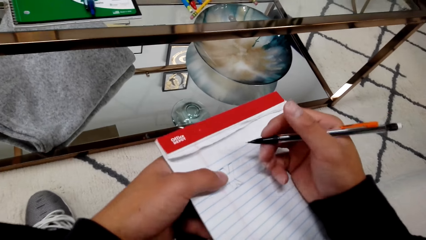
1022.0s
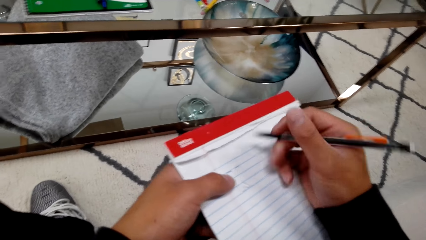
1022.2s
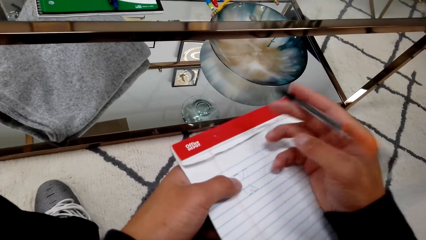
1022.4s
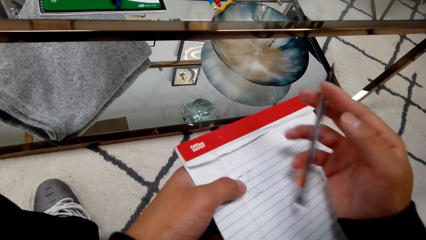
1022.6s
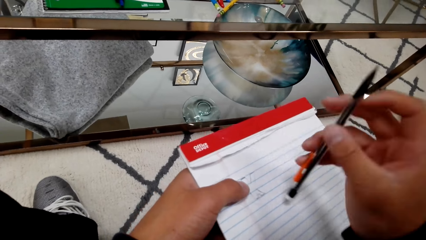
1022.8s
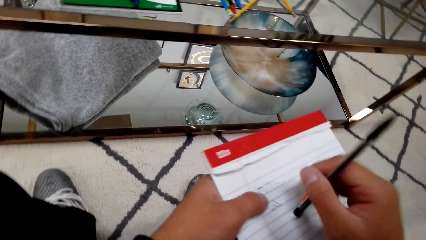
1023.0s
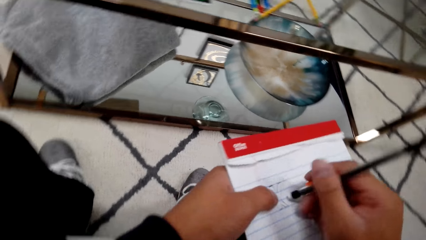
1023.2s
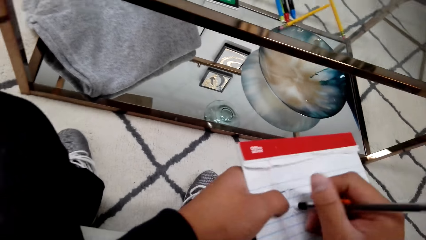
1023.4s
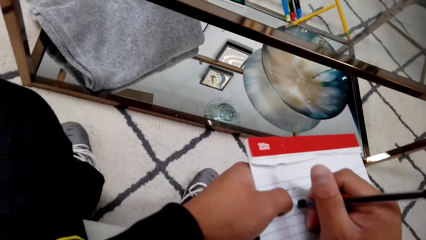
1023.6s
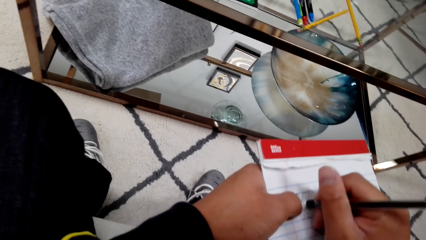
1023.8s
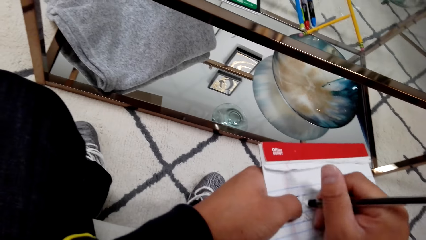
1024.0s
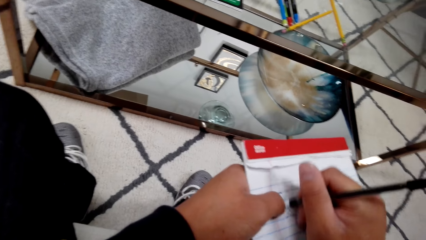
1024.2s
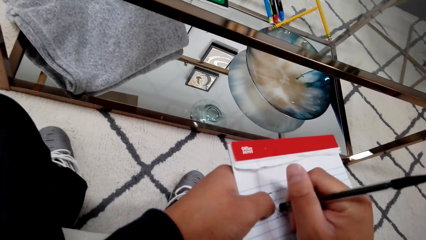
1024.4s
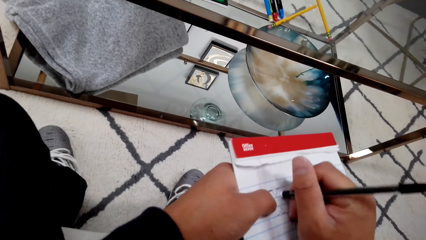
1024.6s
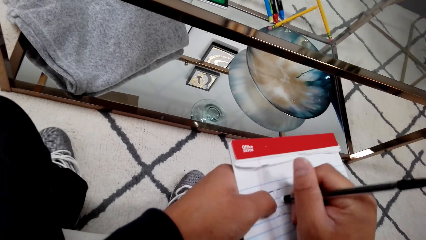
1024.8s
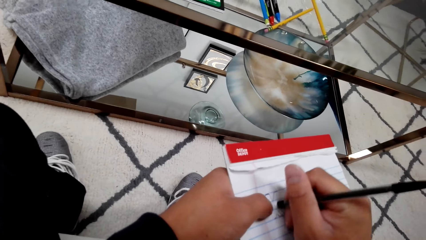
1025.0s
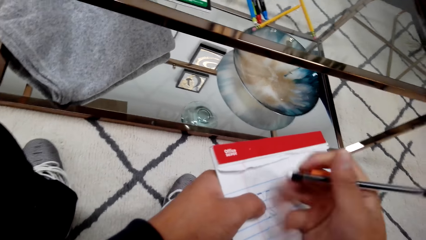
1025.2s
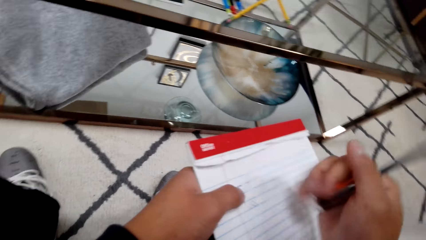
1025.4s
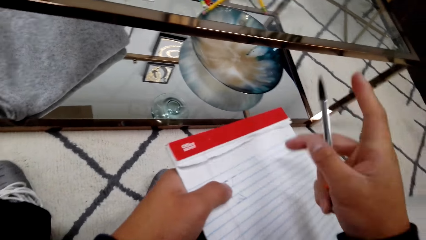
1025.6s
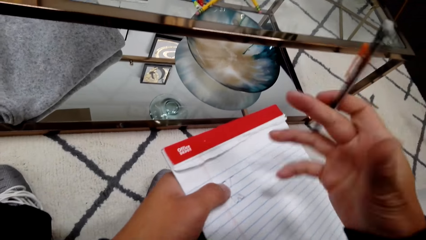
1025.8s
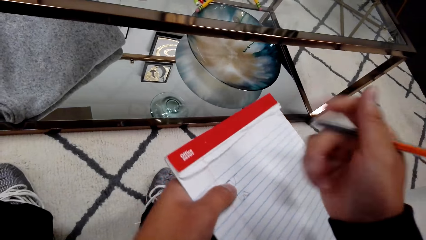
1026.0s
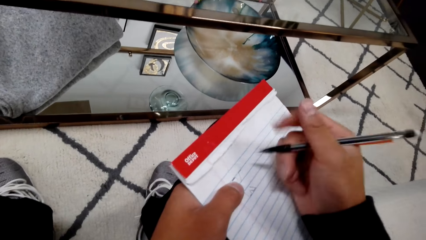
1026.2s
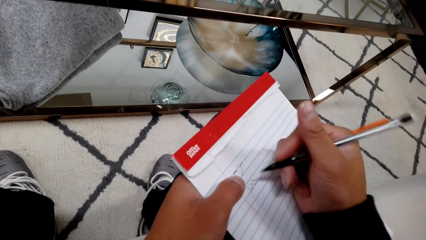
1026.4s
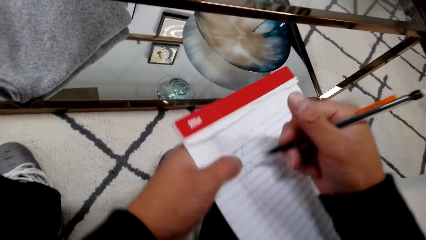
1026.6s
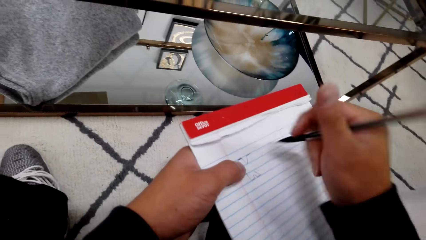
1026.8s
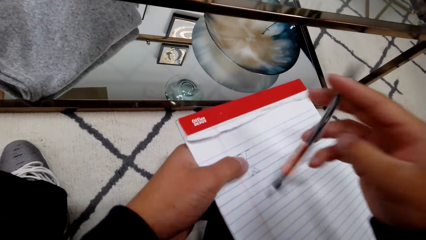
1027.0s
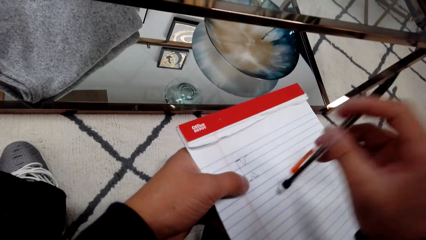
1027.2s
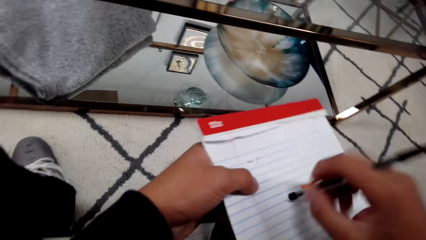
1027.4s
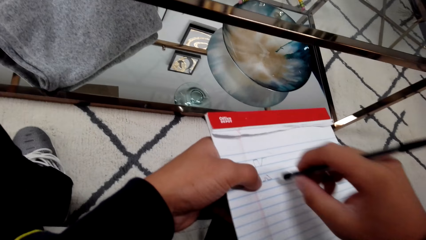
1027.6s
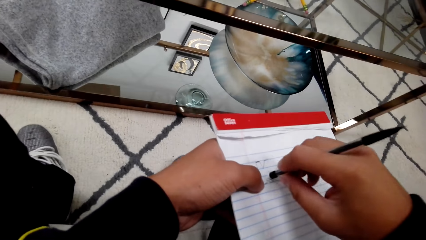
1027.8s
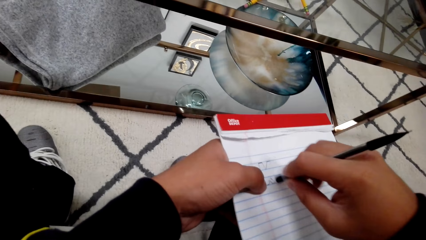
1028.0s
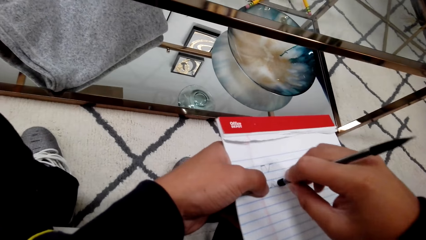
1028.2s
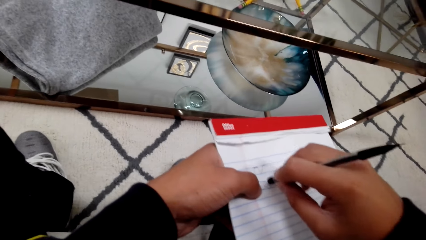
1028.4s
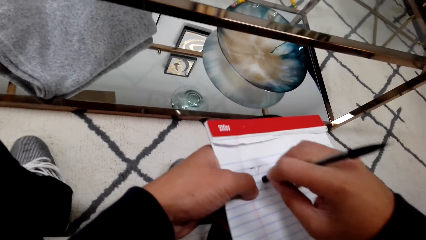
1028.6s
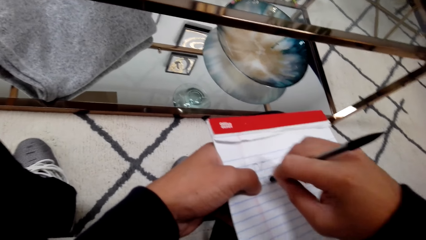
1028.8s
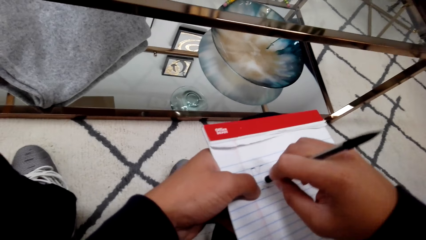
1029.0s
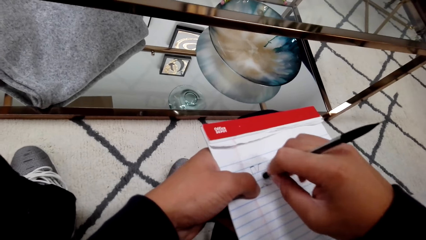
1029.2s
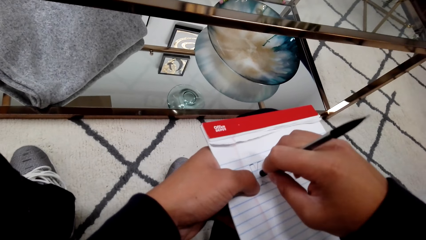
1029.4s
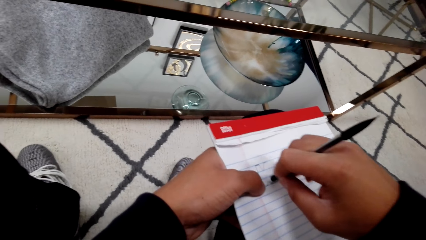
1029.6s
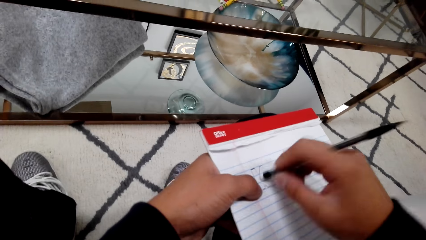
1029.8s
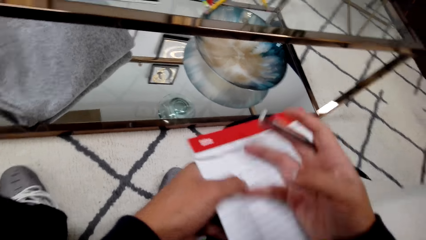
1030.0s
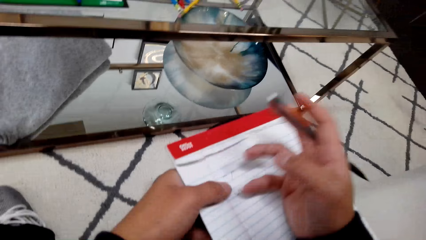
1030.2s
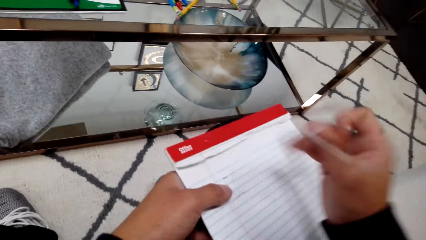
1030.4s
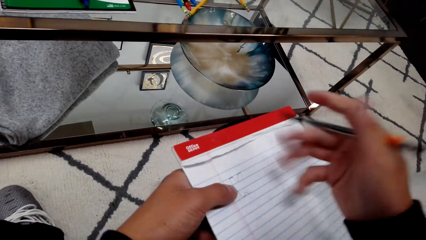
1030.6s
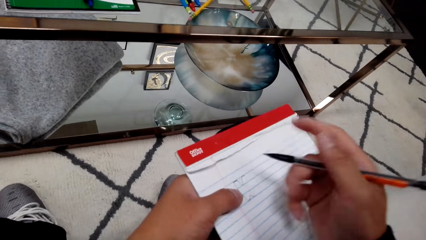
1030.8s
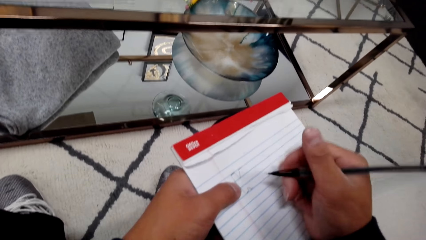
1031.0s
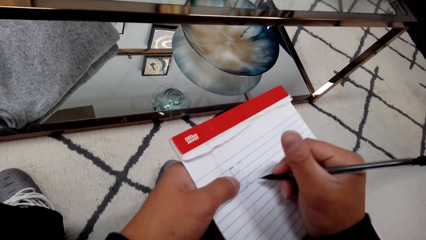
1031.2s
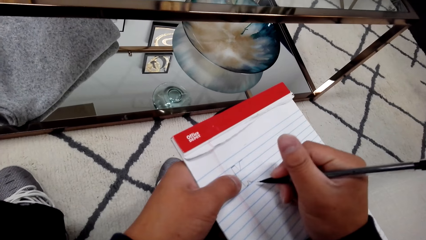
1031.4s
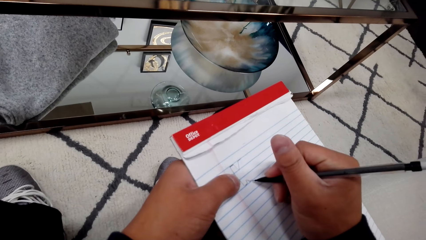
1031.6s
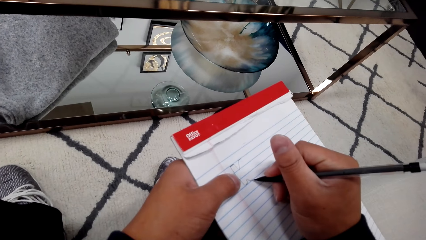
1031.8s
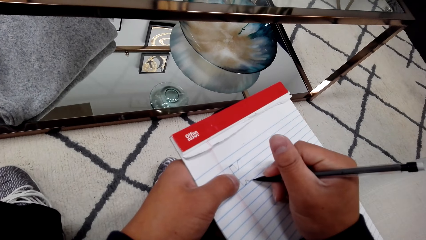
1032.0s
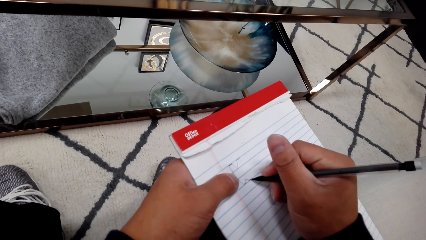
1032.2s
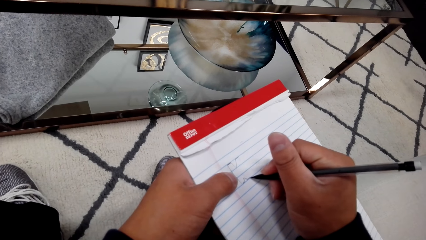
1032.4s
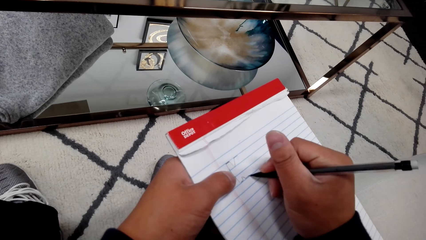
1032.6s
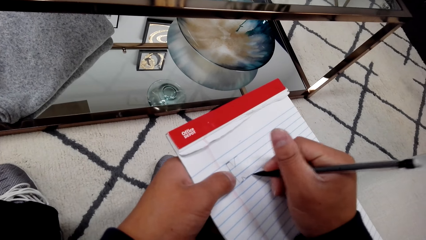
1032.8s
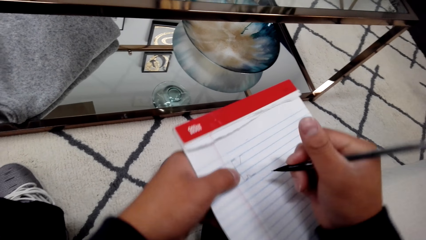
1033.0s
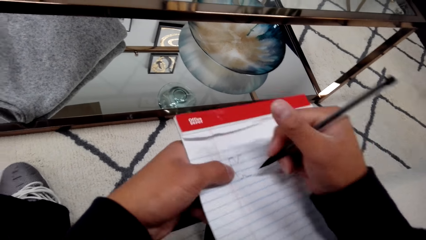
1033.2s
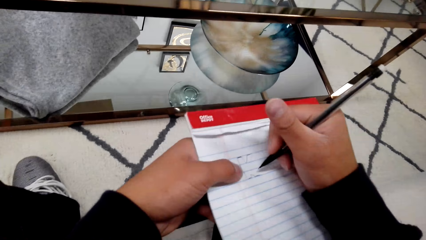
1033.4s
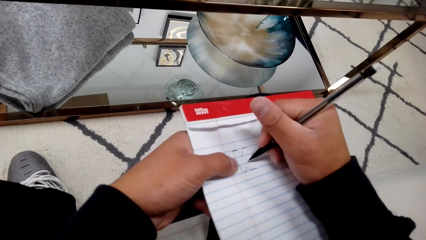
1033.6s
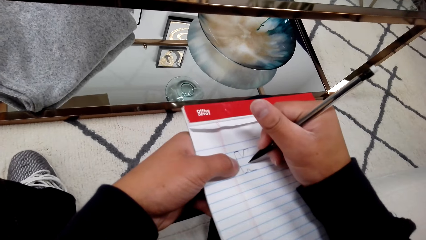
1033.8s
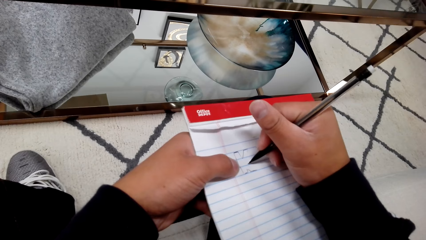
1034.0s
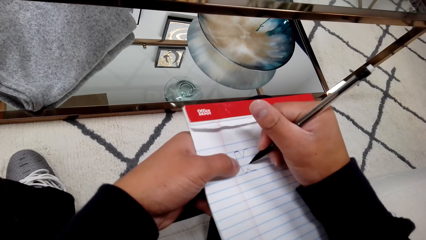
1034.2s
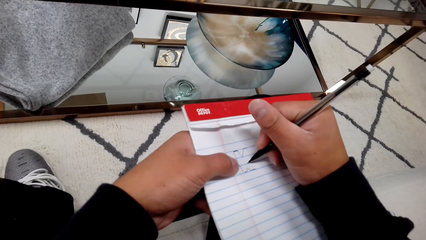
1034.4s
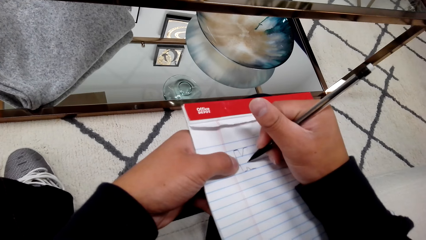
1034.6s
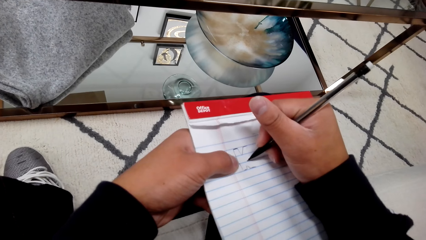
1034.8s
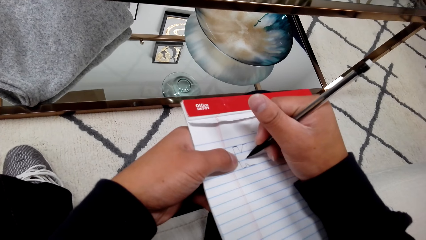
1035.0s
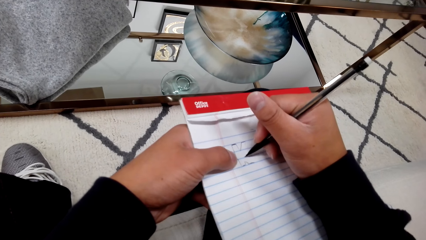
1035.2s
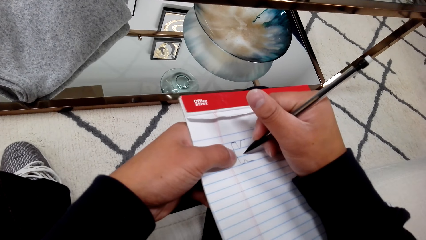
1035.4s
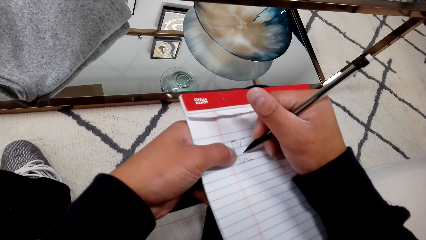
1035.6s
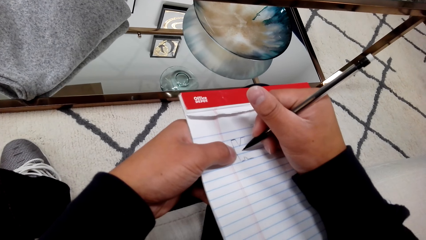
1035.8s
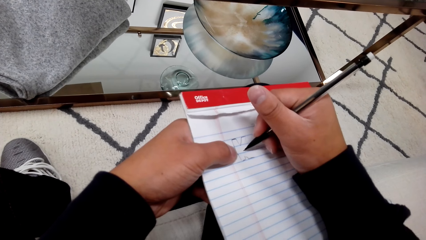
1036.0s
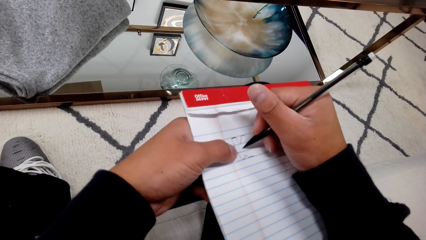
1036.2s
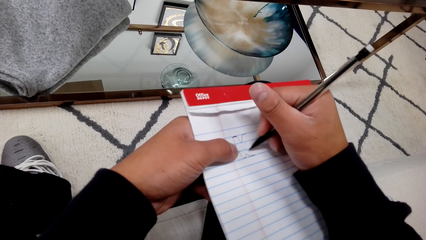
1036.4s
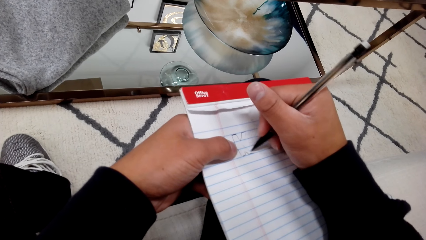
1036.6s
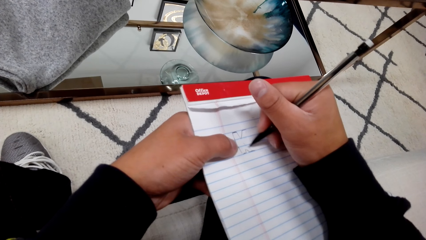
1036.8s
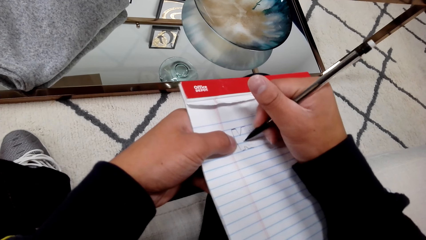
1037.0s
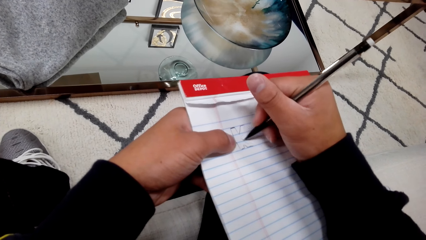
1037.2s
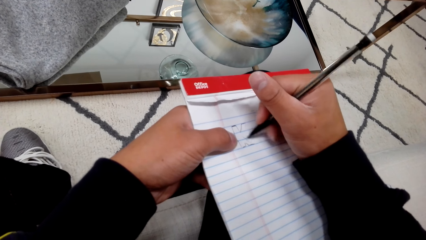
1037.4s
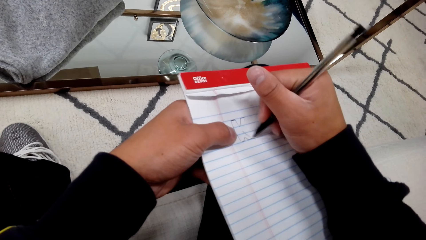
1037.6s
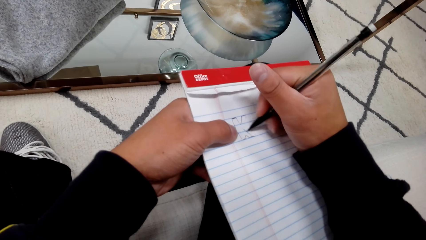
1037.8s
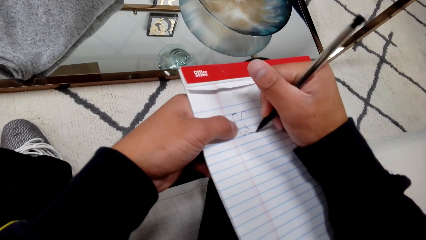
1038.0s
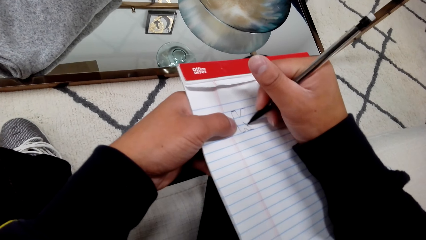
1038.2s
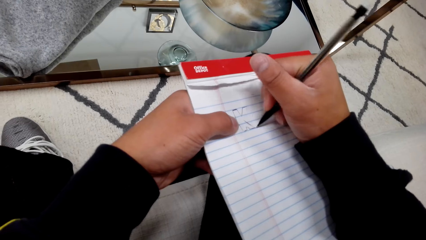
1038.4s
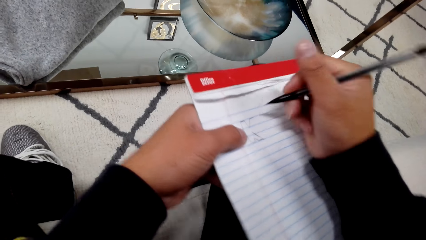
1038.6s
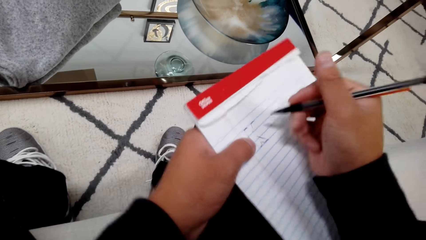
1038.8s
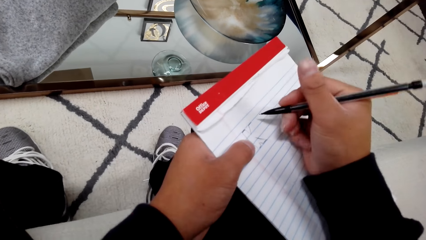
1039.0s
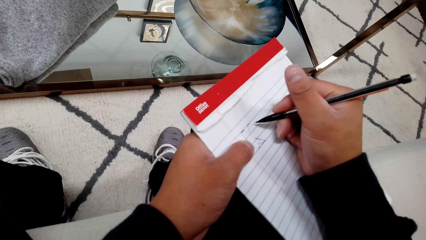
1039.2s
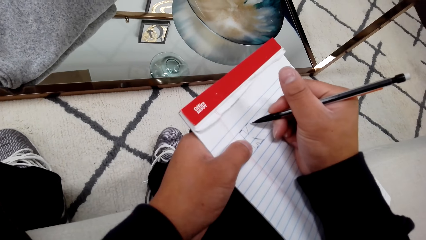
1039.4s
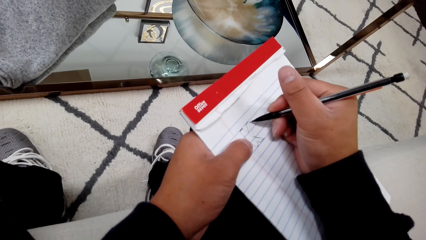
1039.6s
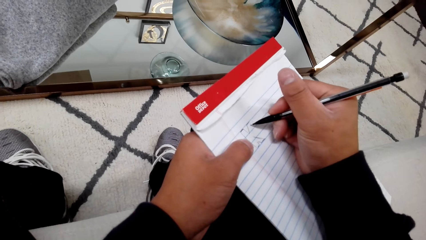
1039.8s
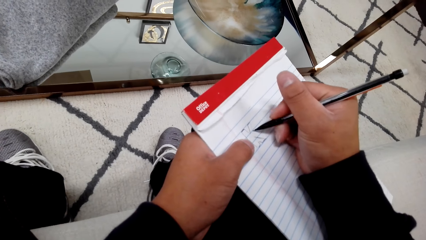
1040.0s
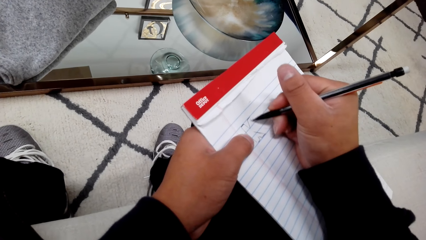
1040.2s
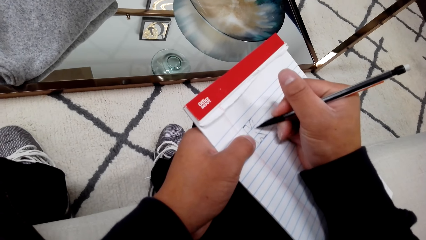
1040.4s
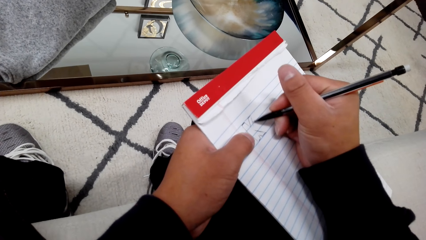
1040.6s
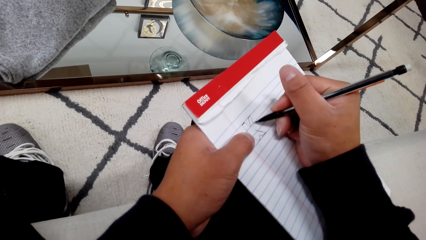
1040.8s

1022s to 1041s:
The camera wearer rubs a book with a rubber. They wipe the book with a hand. They rub the book with the rubber. They wipe the book with a hand. They write on the book with a pencil.
